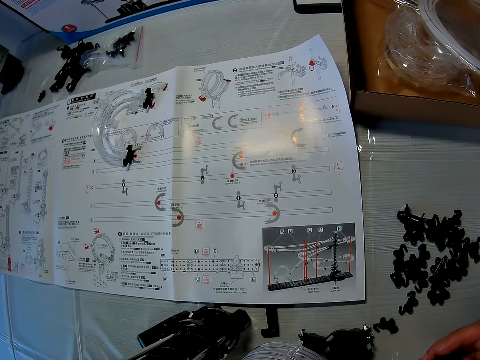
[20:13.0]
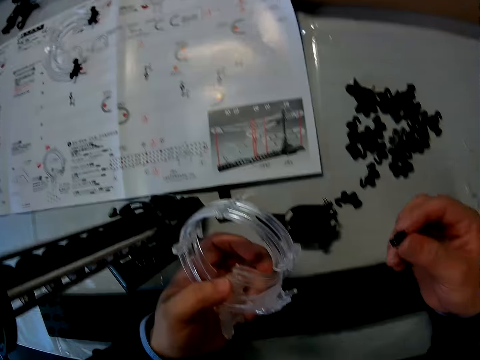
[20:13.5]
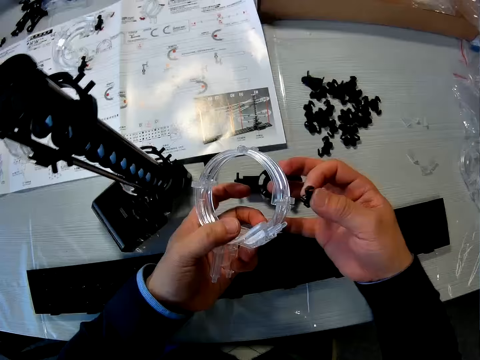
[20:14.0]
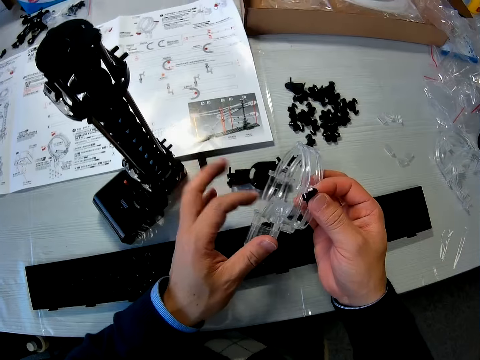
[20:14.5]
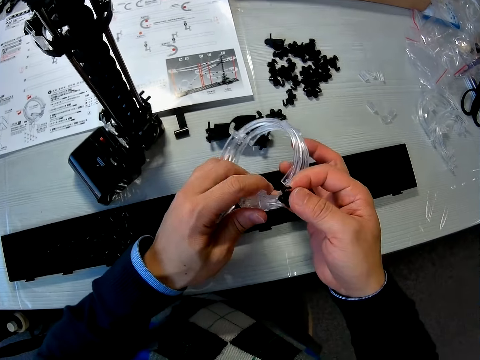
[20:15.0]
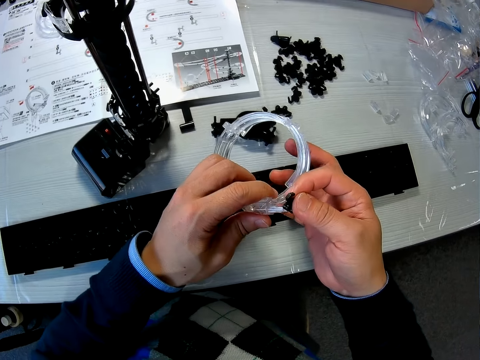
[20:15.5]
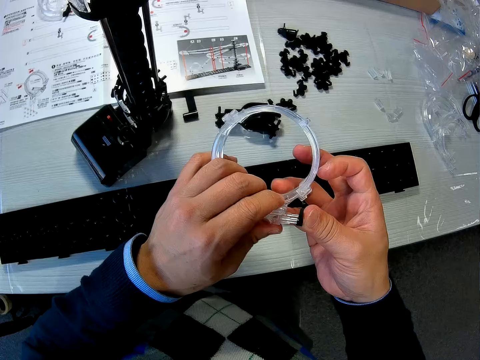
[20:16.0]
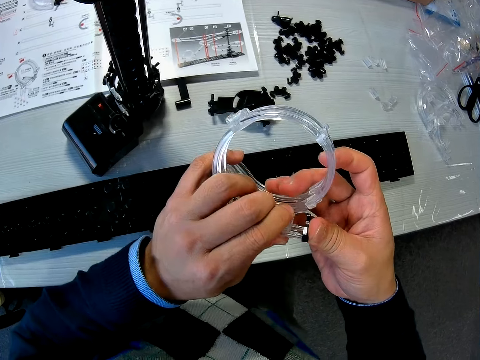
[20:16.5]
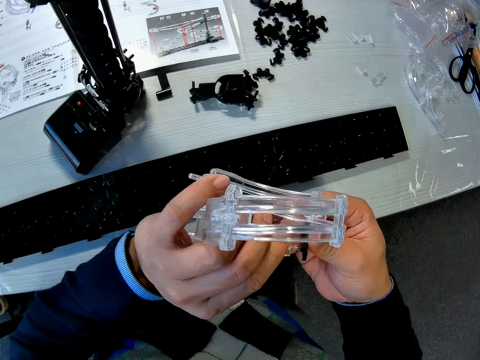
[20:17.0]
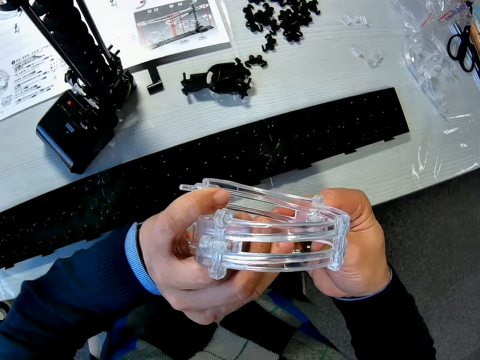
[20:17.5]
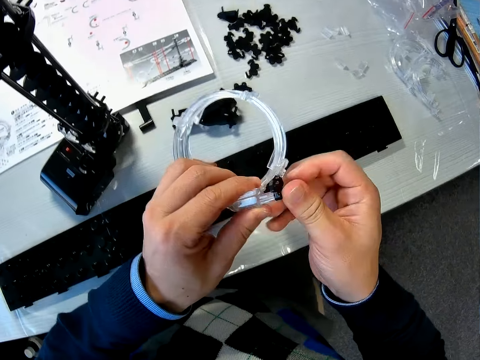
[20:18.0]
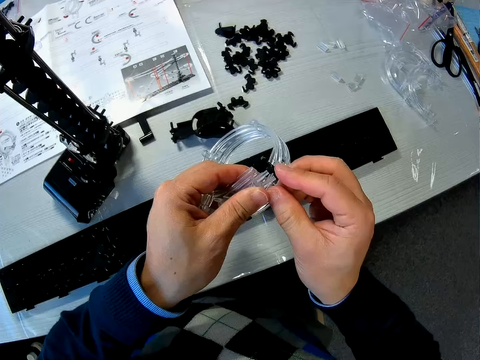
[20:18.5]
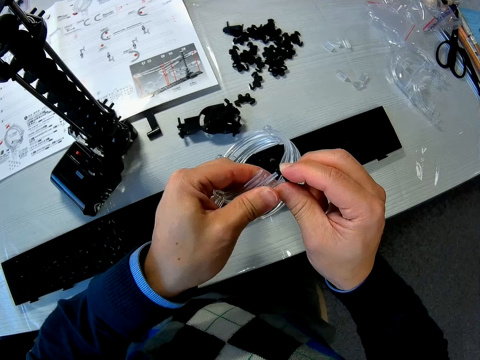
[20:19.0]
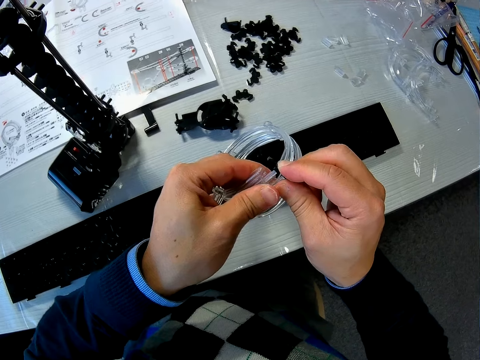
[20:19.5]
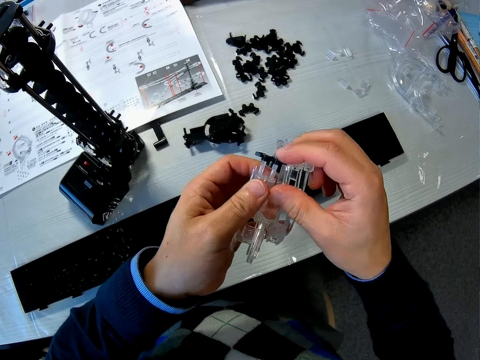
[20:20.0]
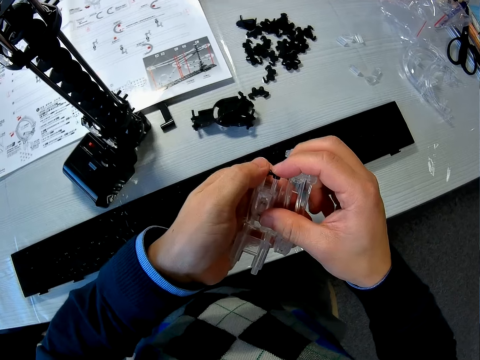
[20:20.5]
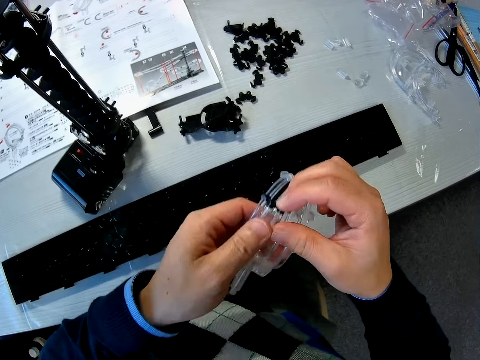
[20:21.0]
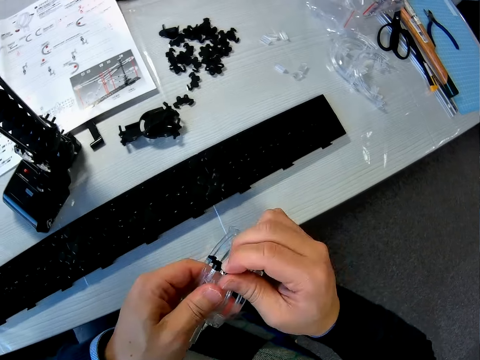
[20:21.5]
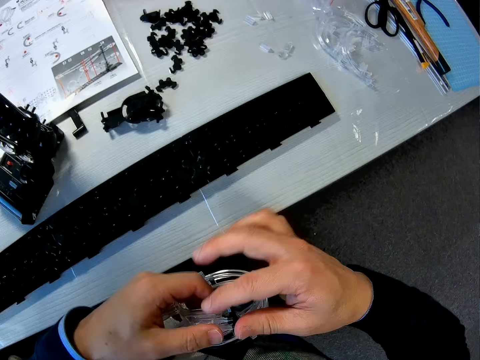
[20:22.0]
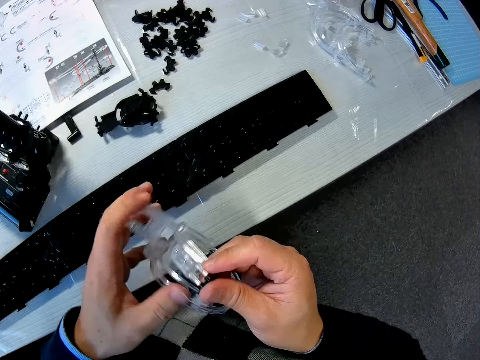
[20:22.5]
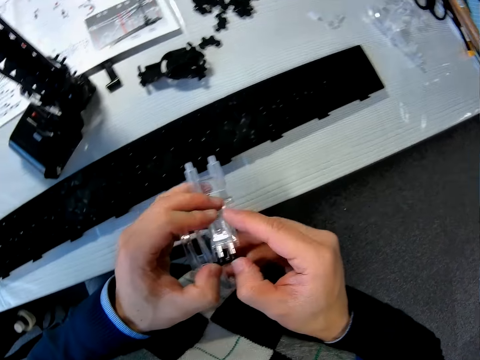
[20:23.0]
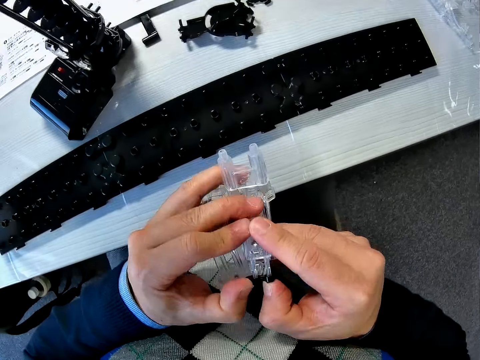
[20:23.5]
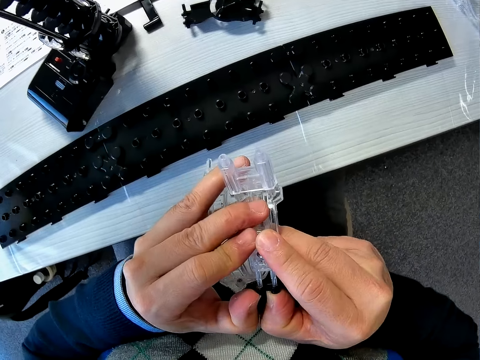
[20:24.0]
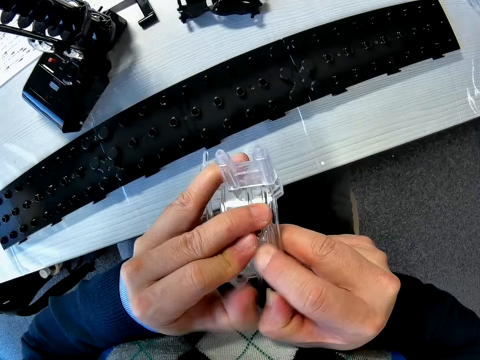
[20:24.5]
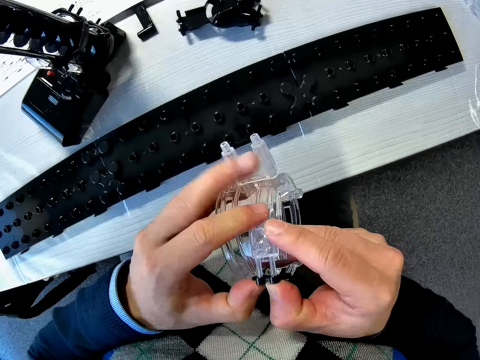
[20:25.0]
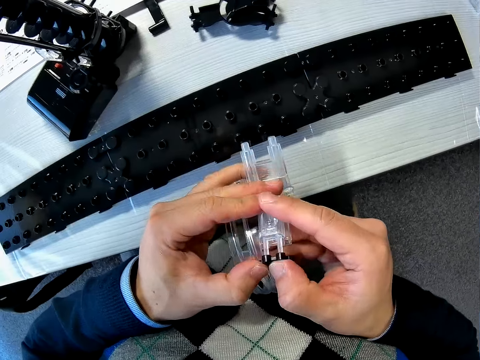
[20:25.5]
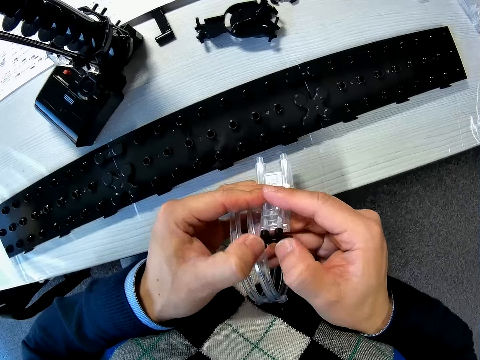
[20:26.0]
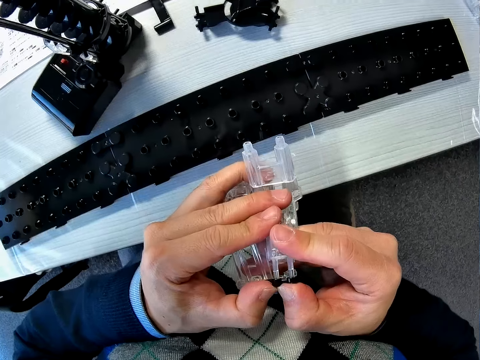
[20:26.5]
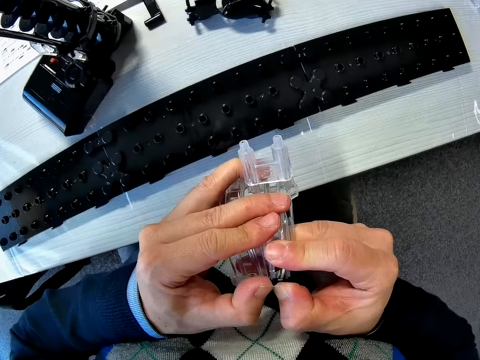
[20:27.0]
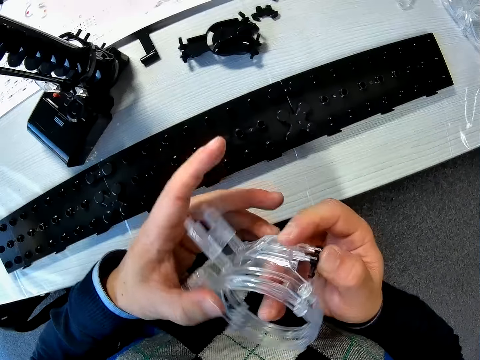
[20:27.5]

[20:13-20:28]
The camera wearer reads the manual. They fix the black marble roller coaster part with the white part together with both hands.

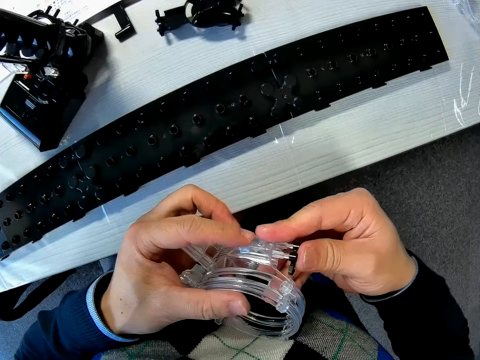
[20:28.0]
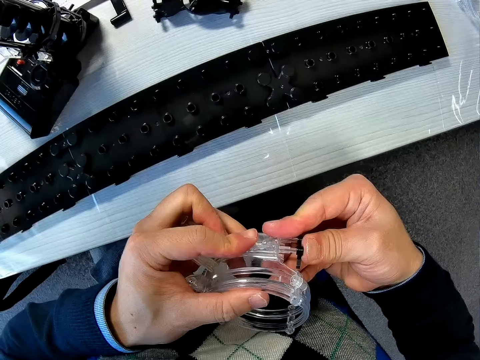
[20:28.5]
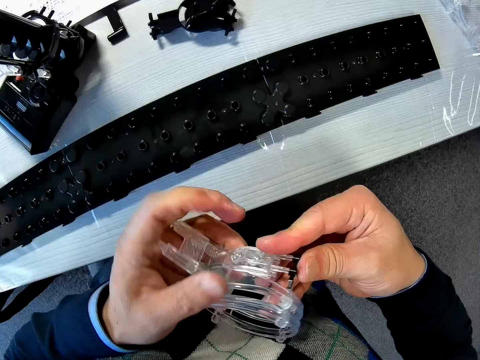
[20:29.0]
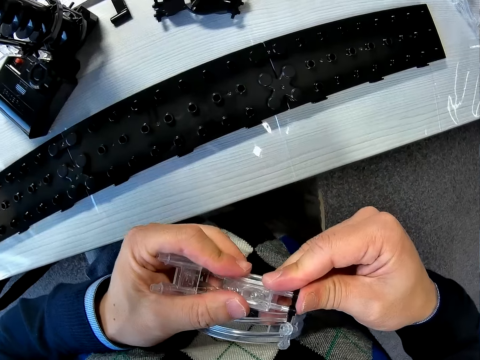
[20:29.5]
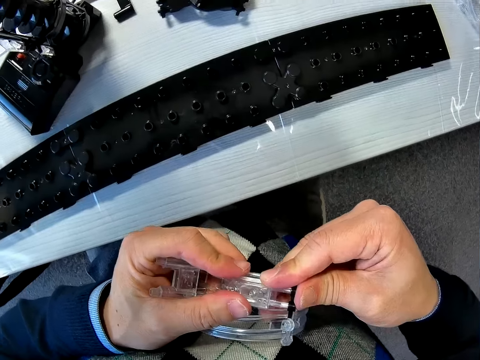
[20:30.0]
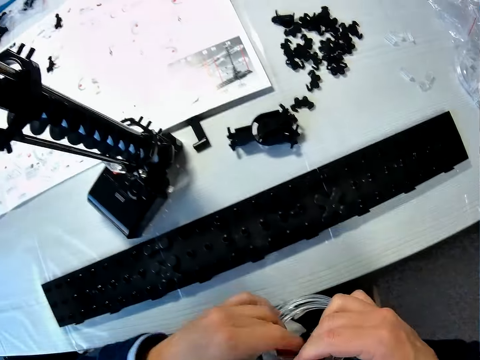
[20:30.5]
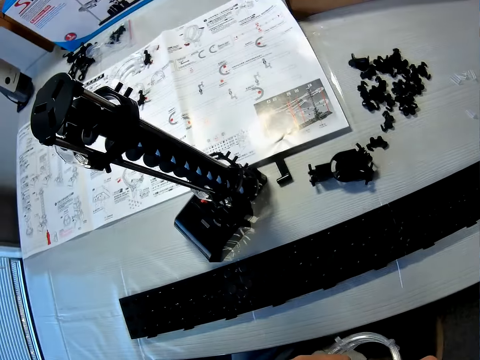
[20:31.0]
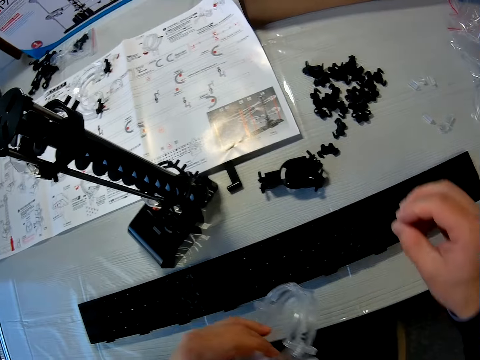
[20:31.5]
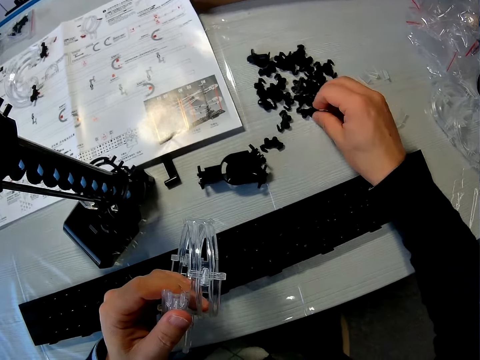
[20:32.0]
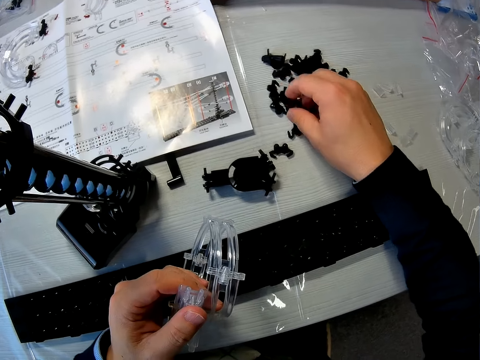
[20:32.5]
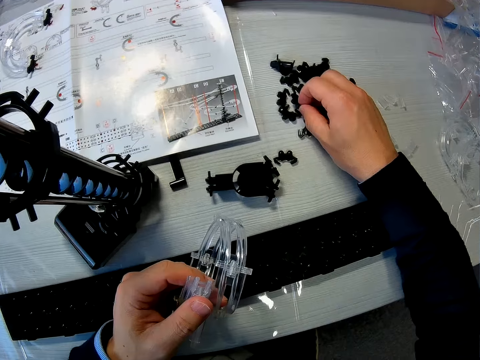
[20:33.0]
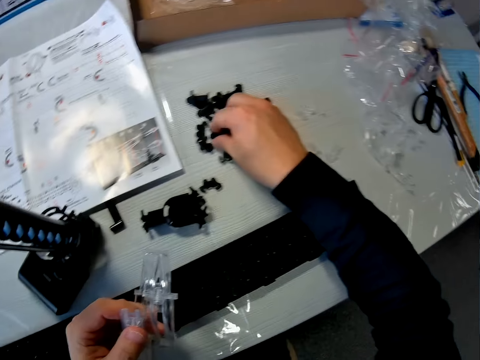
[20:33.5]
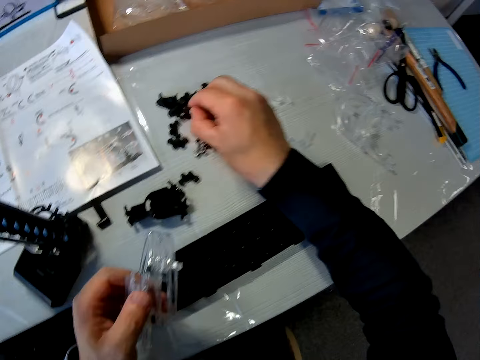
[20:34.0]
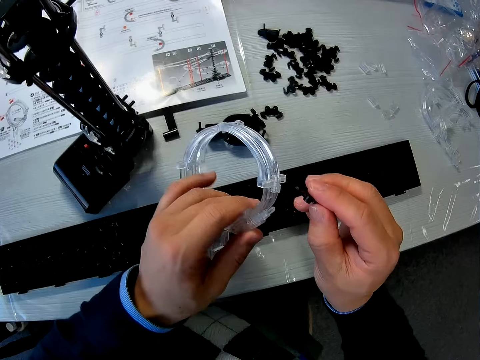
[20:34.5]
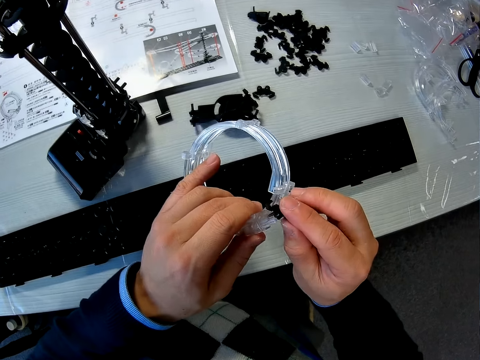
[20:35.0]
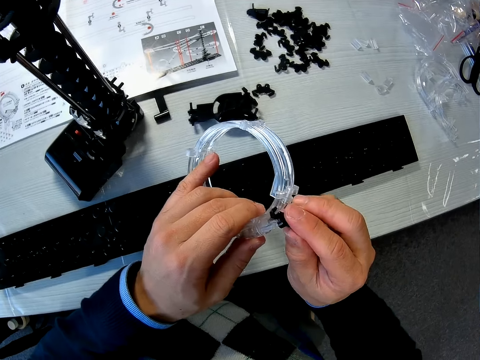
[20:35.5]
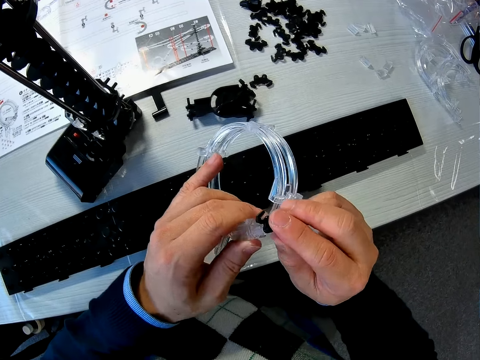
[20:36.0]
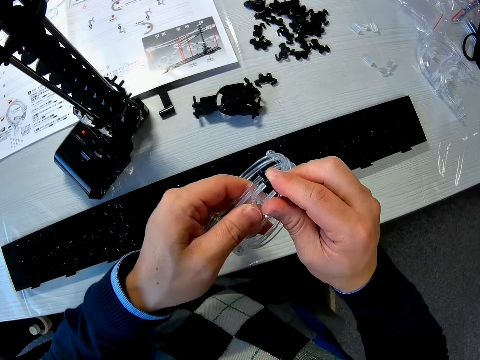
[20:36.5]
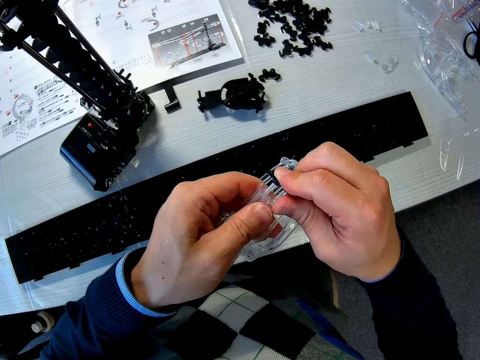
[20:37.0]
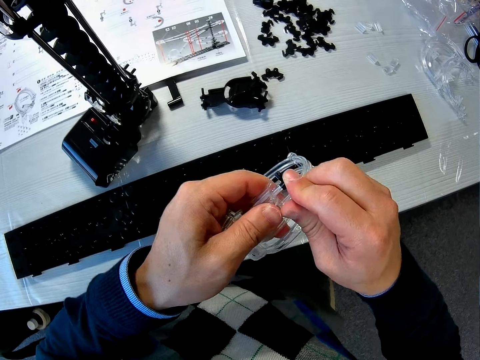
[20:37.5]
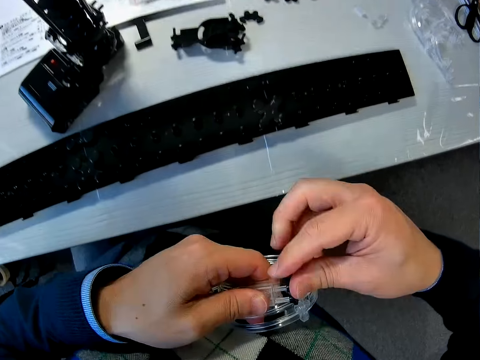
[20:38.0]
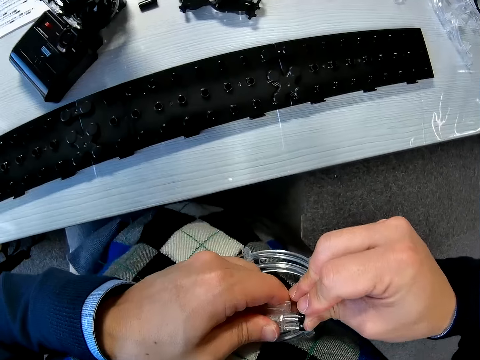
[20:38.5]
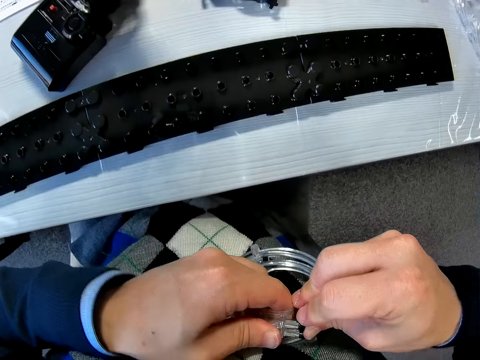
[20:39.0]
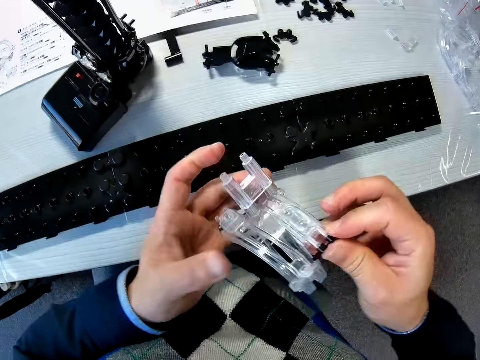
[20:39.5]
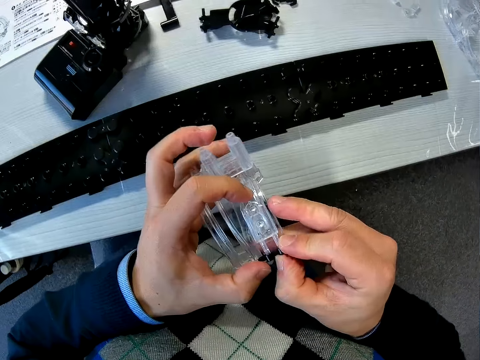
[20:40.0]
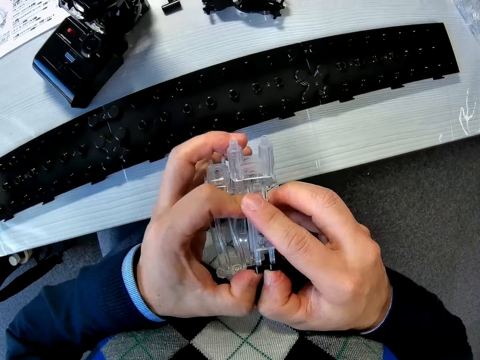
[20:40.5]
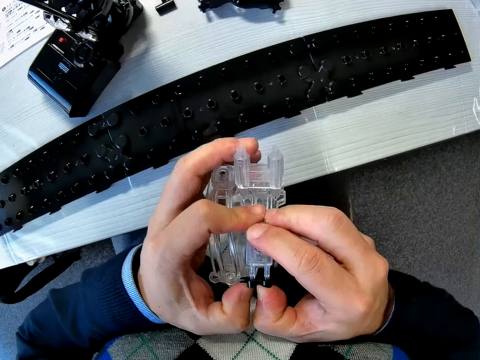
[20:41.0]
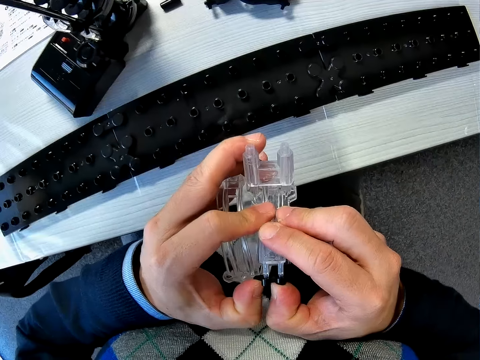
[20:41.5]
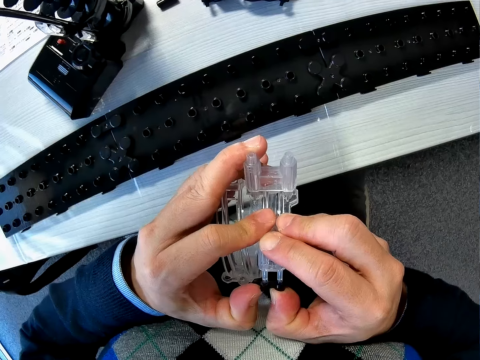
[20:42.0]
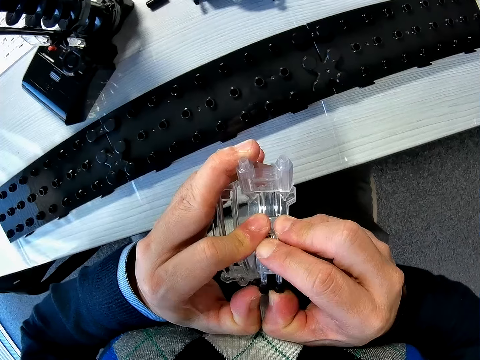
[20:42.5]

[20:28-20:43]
The camera wearer removes the black marble roller coaster part with his right hand and drops the black marble roller coaster part on the table. He picks up another black marble roller coaster part on the table with his right hand. He fixes the black marble roller coaster part with the white part together with both hands.
